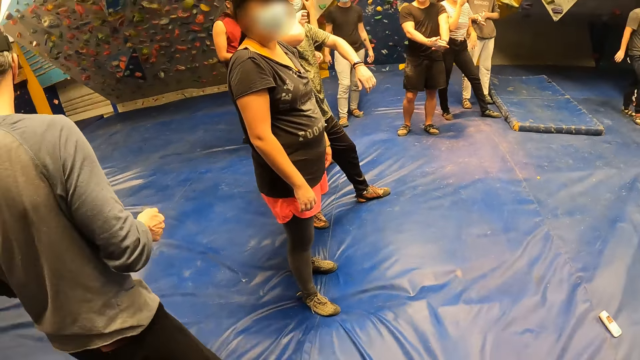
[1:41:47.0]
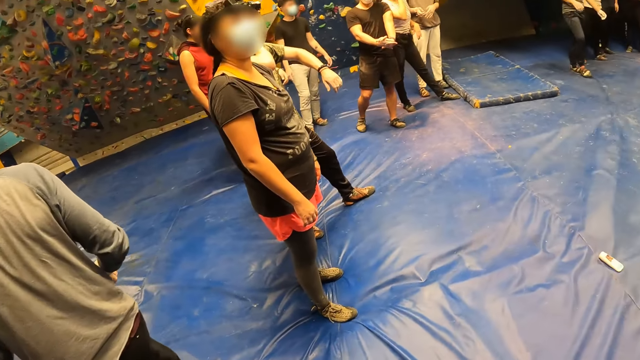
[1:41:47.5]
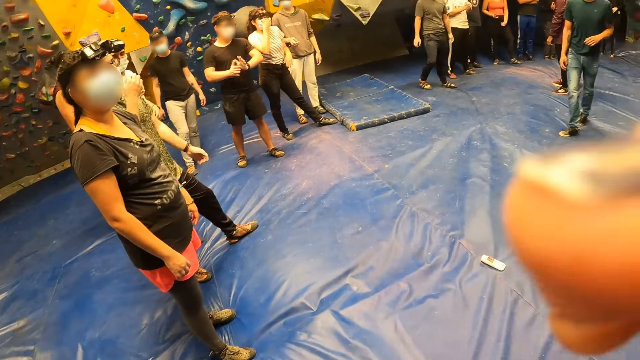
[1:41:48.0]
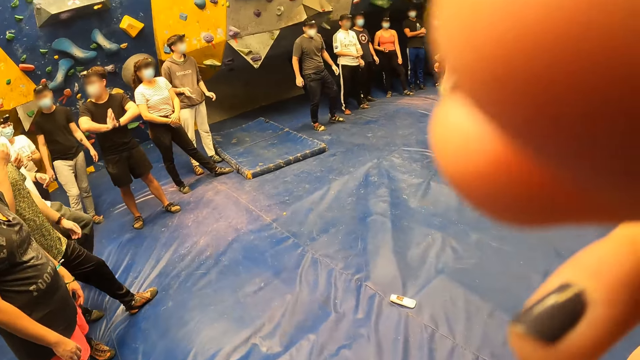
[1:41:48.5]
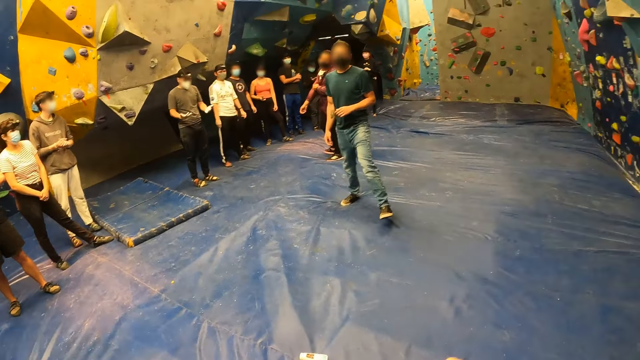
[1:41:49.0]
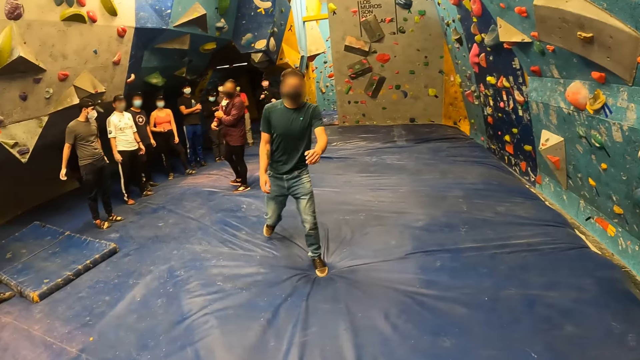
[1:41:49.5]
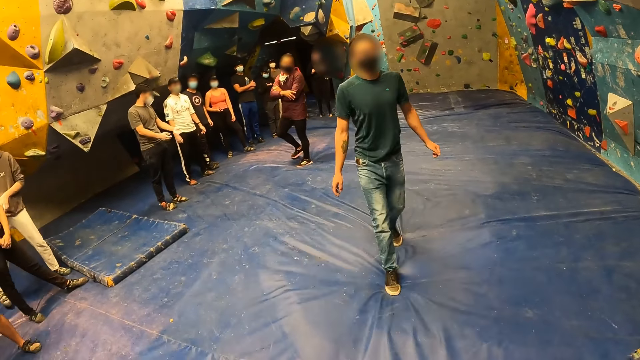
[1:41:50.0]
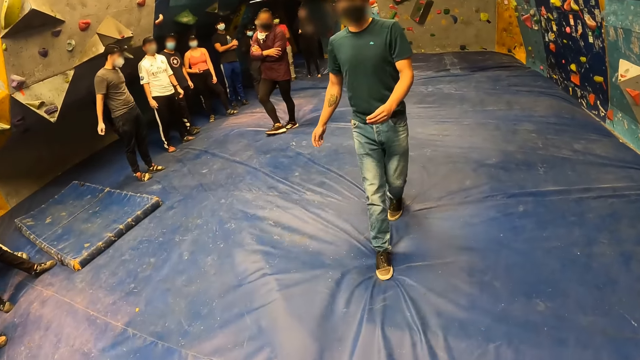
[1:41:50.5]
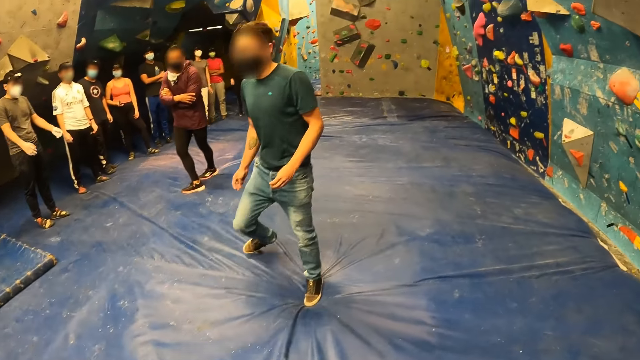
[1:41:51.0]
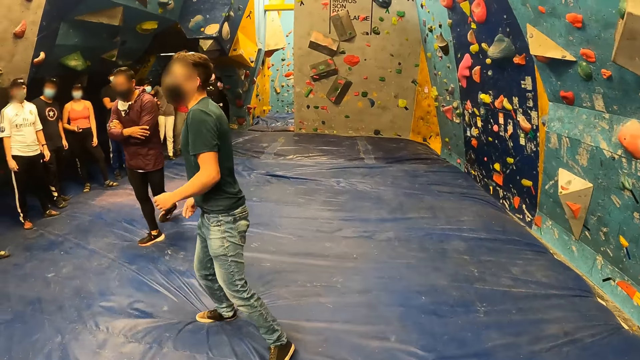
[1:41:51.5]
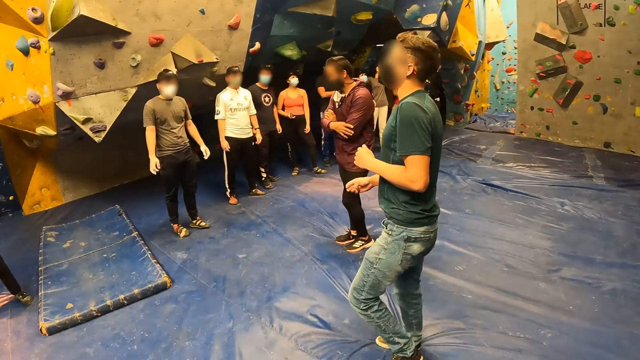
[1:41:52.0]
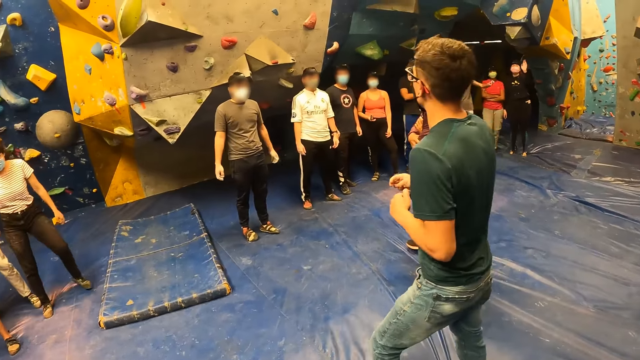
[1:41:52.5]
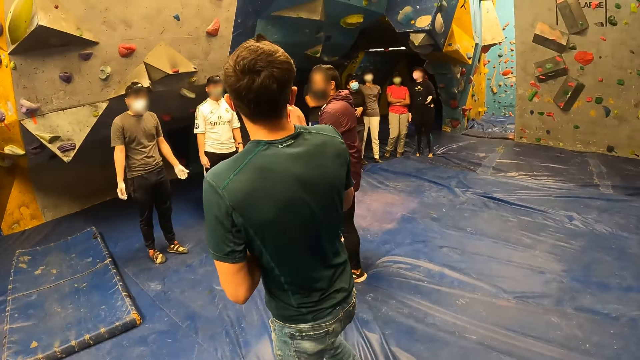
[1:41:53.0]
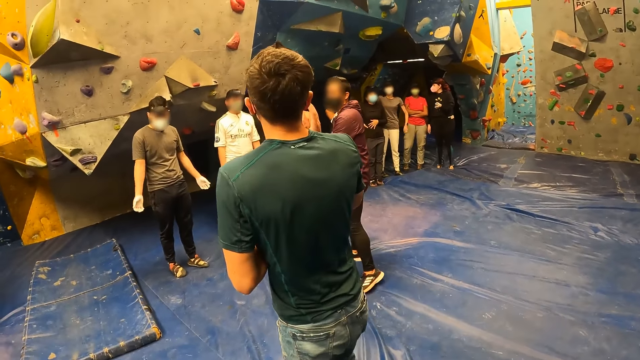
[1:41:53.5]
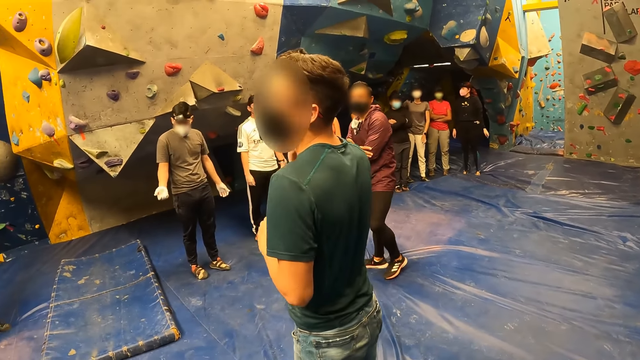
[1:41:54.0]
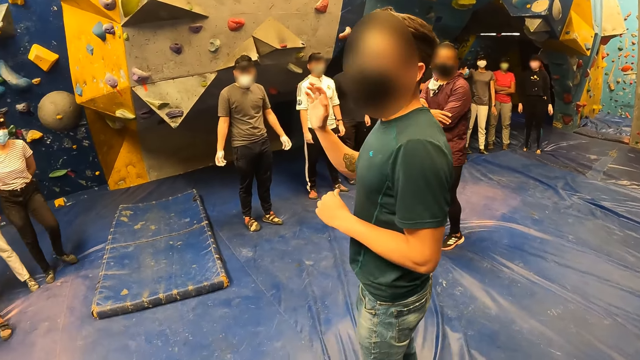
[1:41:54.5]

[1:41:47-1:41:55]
The camera wearer touches his face with his right hand. He interacts with the man.

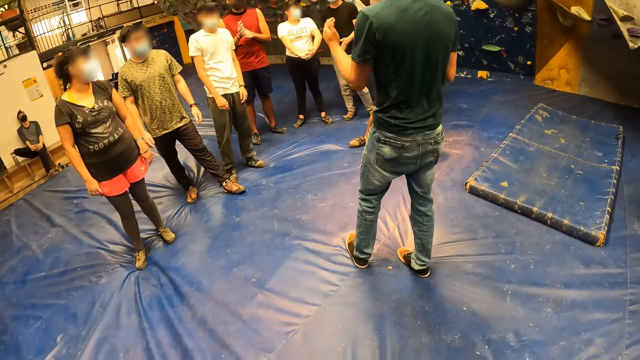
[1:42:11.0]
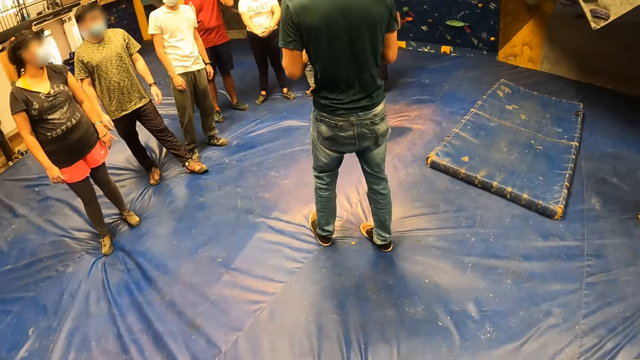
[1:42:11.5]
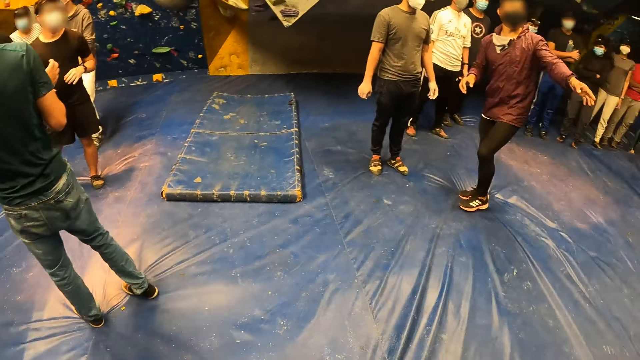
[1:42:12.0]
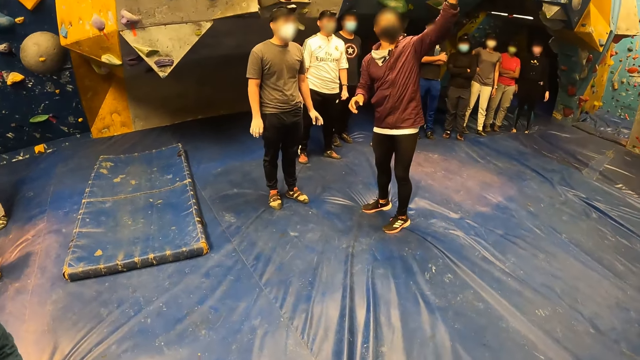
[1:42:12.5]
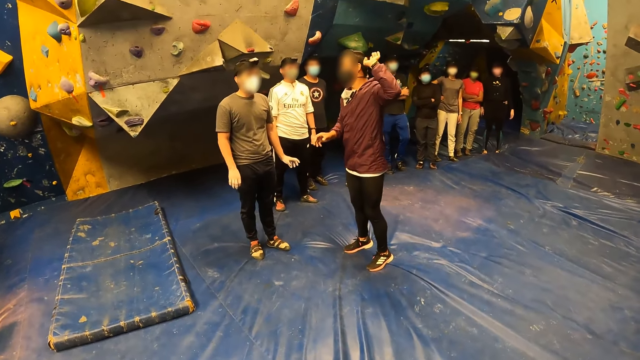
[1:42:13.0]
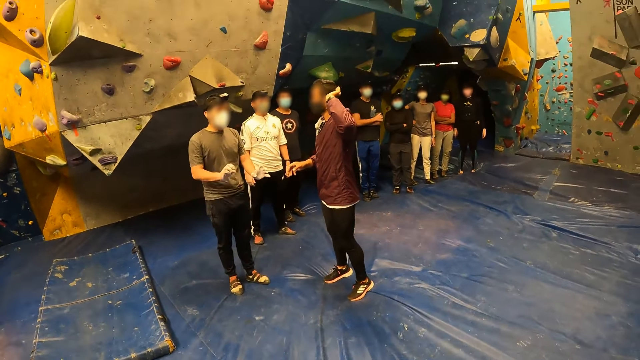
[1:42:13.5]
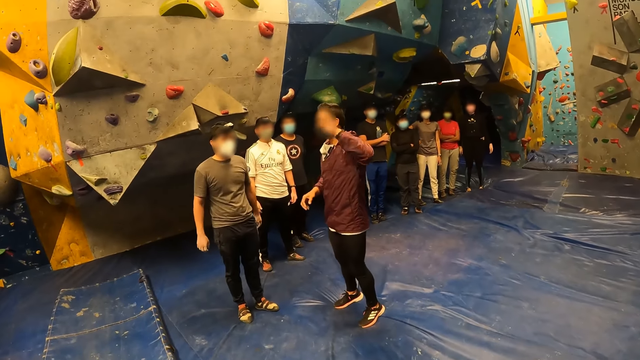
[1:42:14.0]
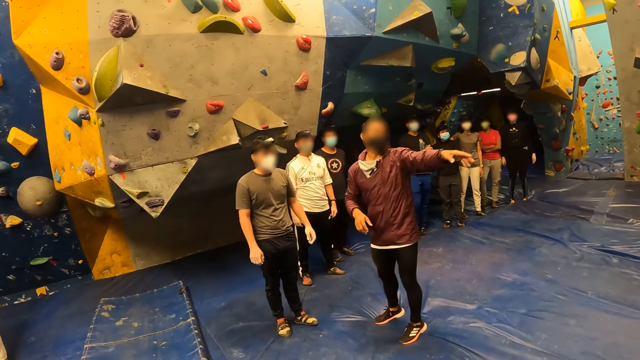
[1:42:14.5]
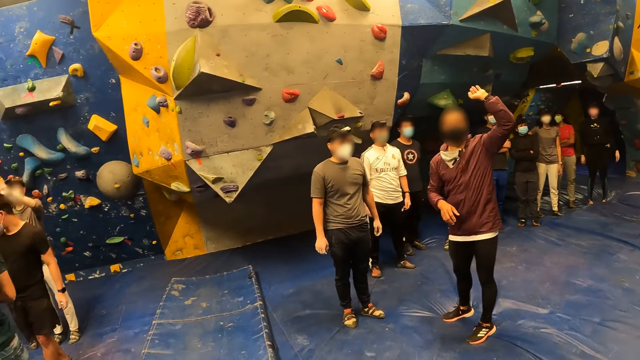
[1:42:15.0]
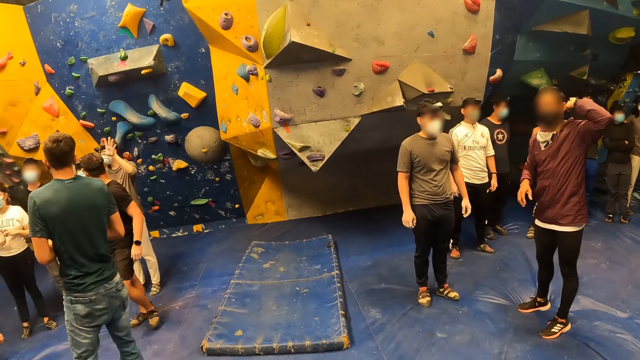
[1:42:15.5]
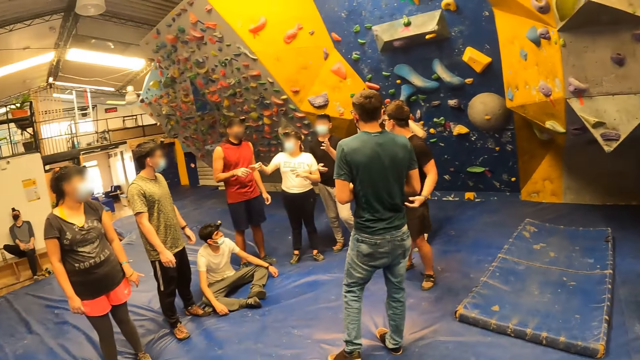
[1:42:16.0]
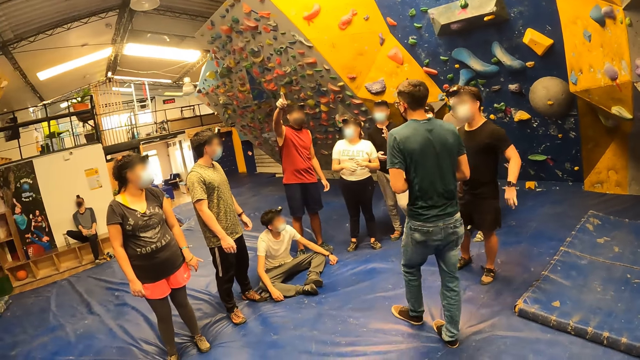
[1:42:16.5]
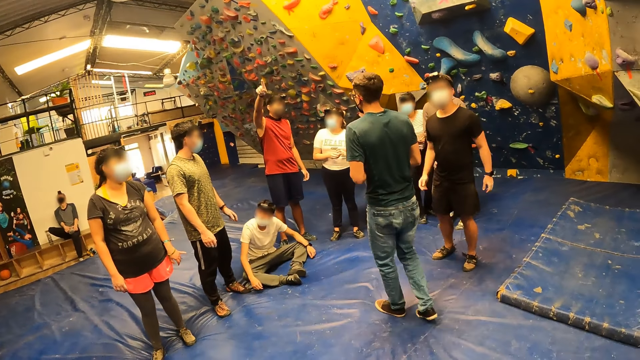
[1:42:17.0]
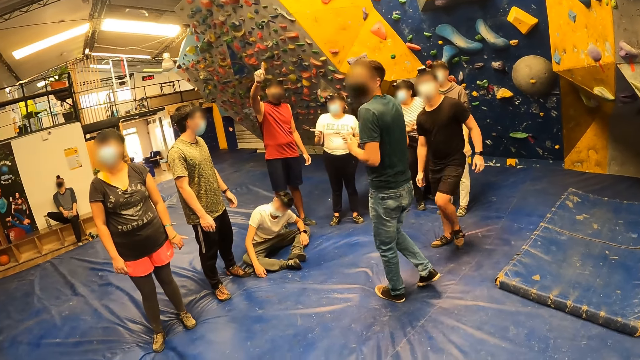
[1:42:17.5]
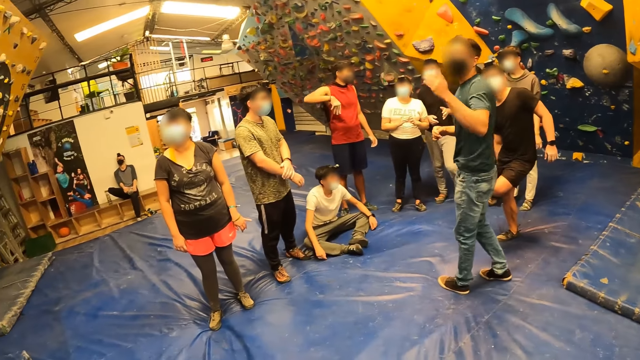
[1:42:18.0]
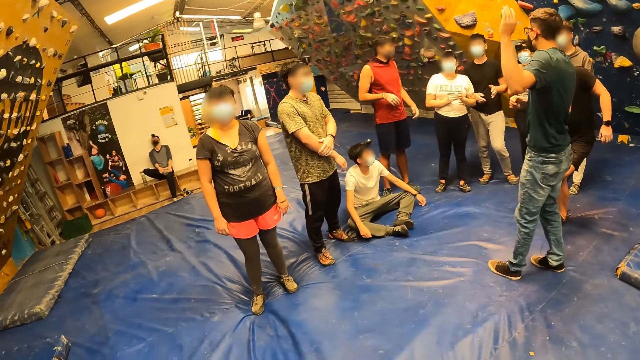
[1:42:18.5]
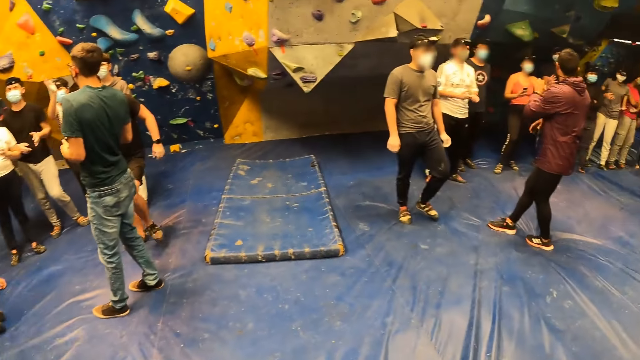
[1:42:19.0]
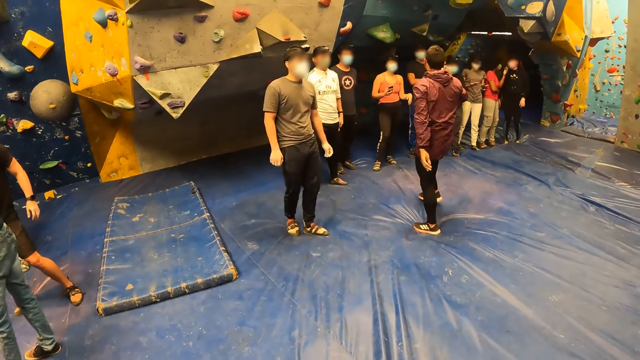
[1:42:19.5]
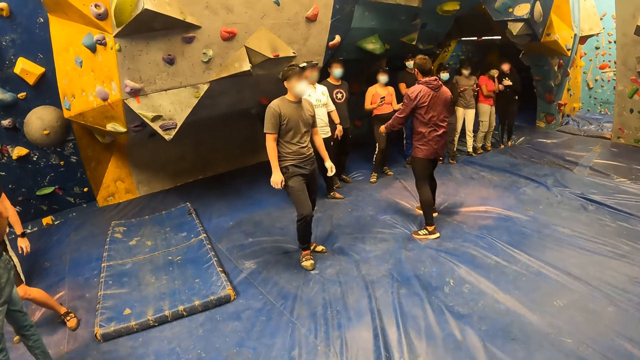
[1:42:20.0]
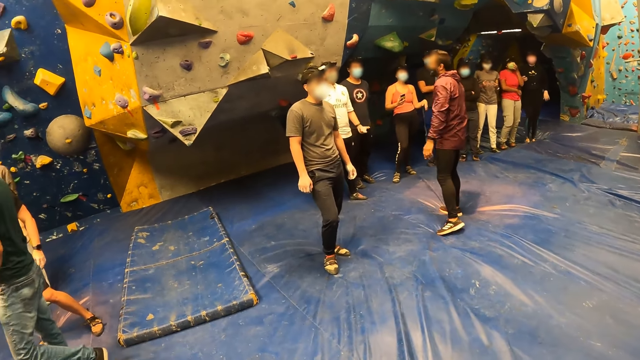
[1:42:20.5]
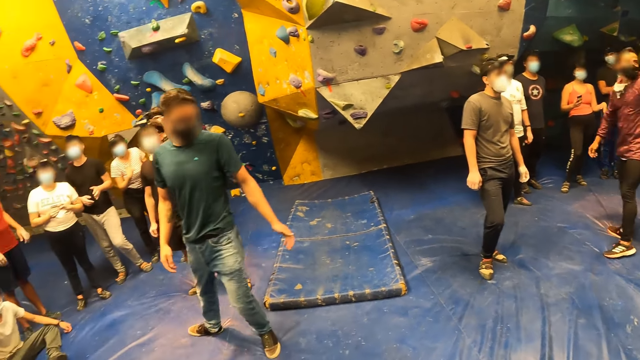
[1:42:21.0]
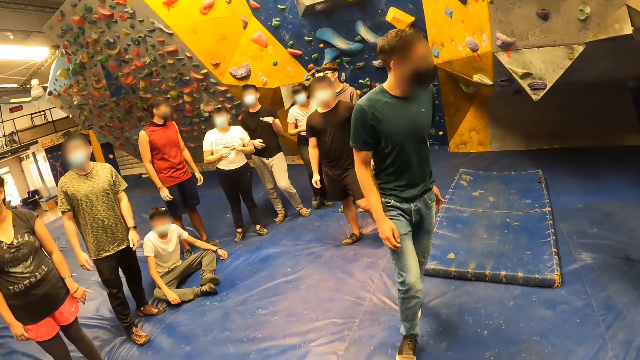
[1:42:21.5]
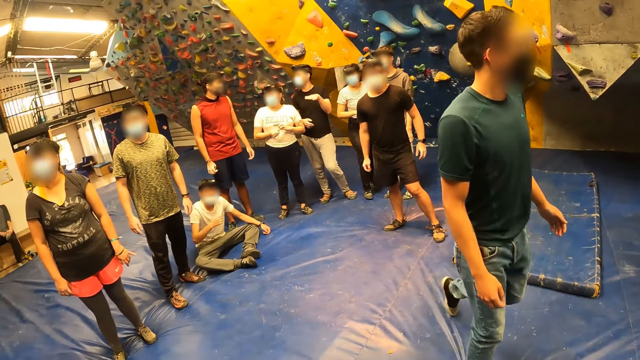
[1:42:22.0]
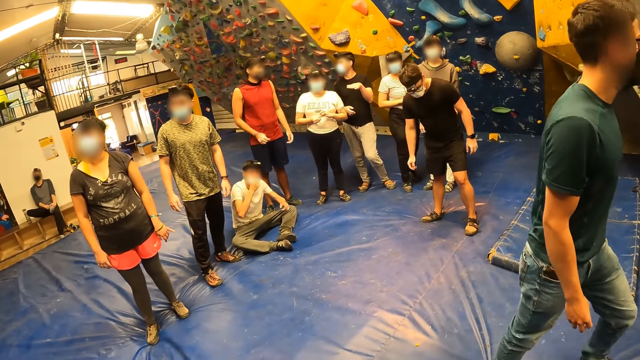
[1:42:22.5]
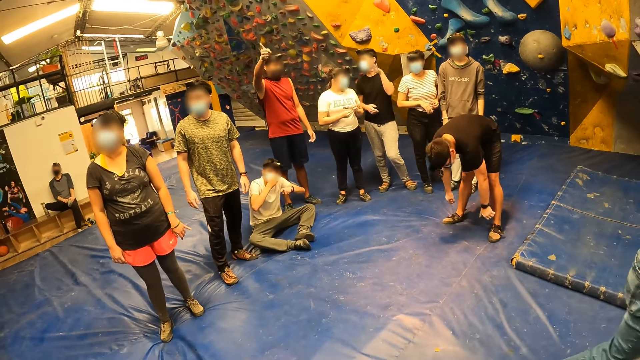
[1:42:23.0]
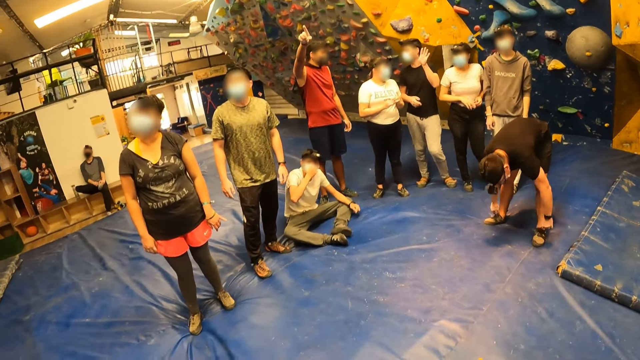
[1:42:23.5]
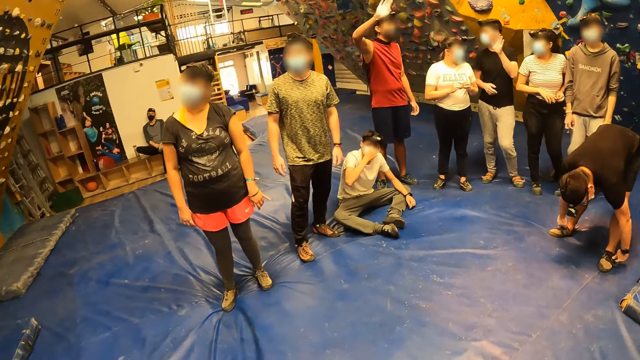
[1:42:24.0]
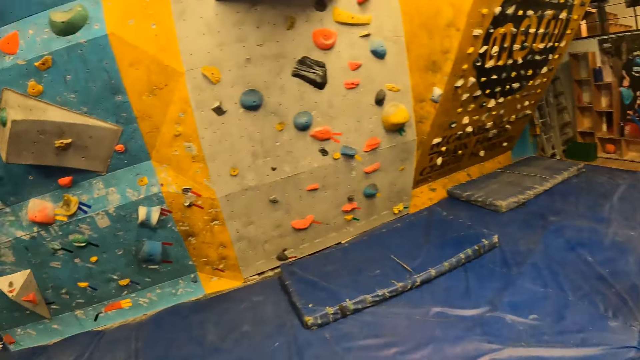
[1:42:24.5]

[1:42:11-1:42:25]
The camera wearer is looking around. A man adjusts a facemask on his face with his right hand.
